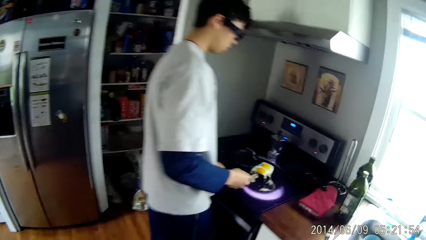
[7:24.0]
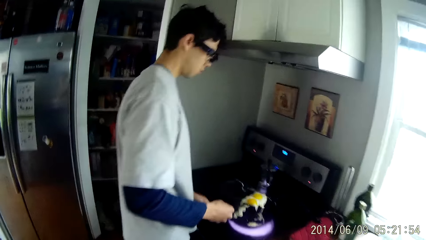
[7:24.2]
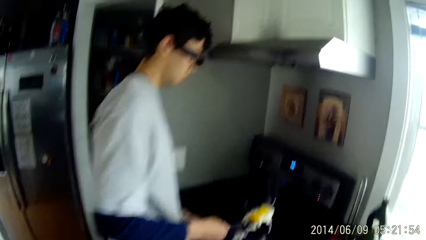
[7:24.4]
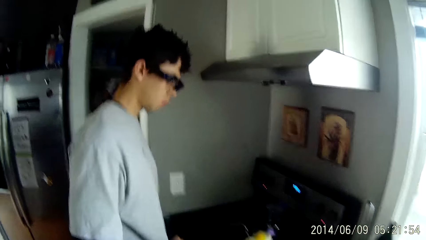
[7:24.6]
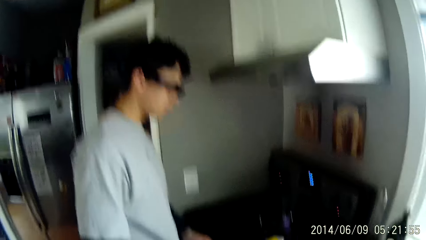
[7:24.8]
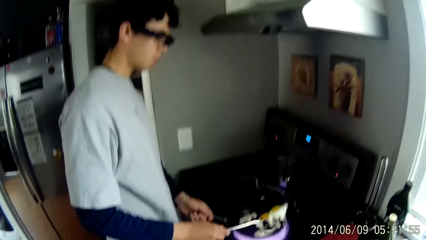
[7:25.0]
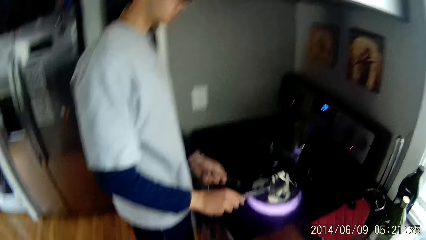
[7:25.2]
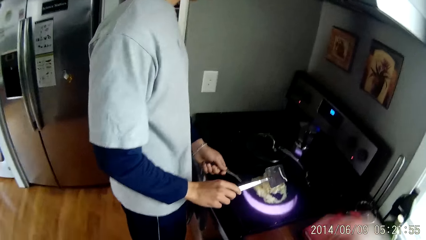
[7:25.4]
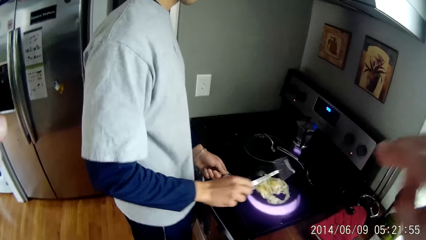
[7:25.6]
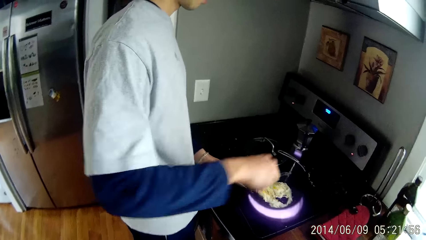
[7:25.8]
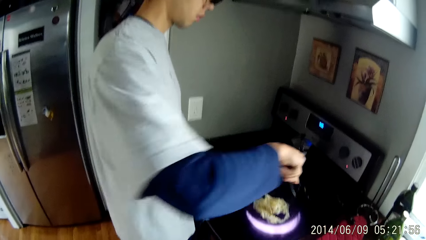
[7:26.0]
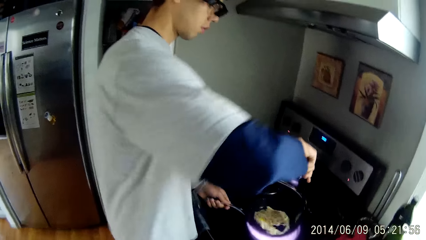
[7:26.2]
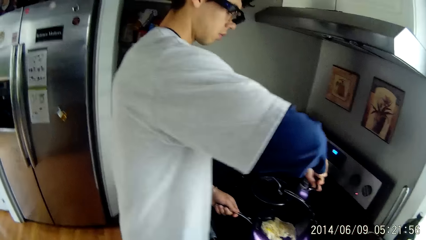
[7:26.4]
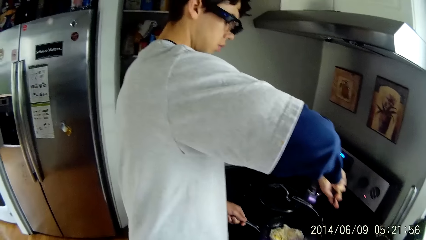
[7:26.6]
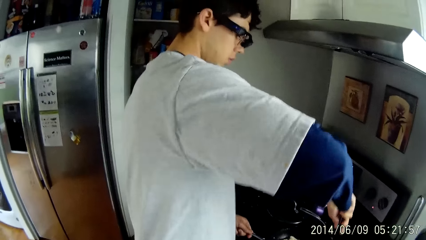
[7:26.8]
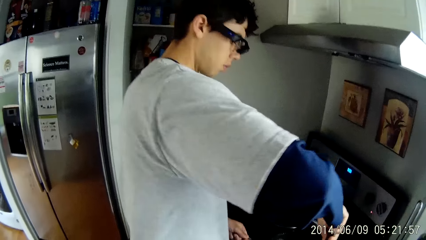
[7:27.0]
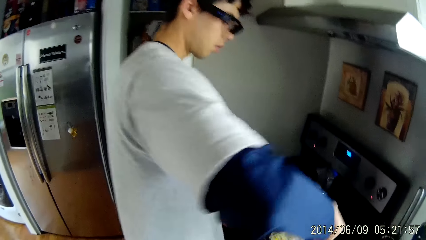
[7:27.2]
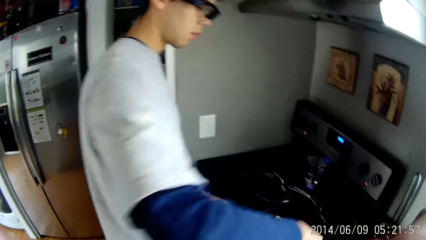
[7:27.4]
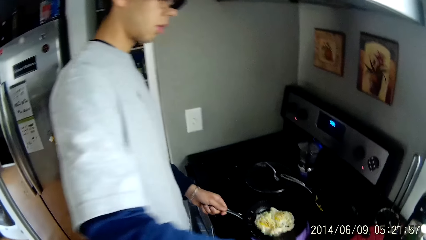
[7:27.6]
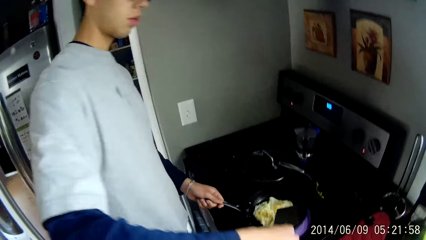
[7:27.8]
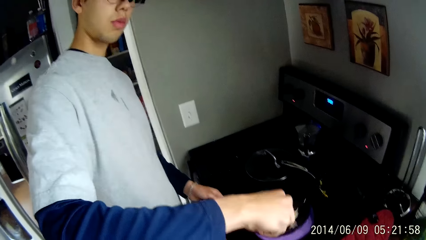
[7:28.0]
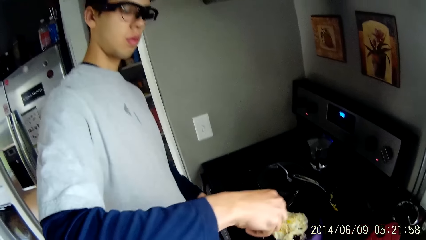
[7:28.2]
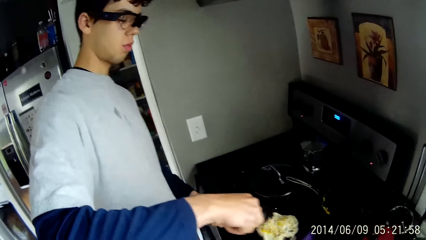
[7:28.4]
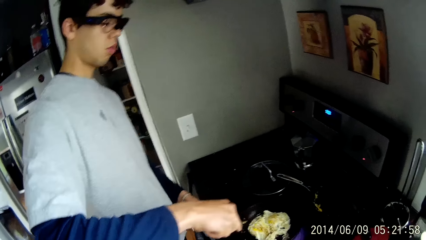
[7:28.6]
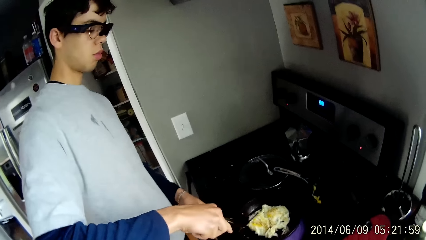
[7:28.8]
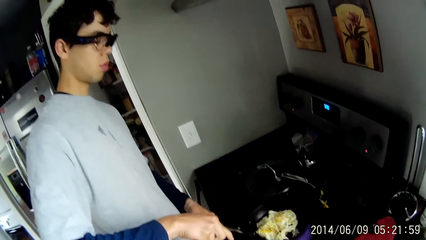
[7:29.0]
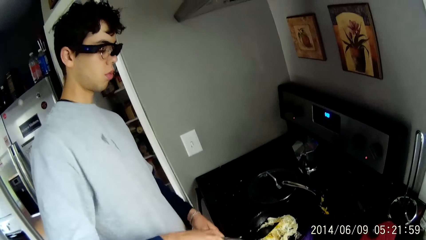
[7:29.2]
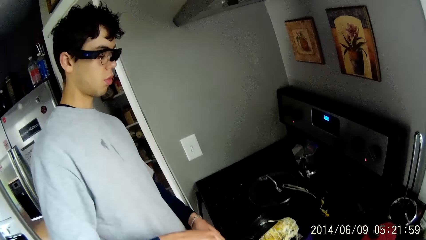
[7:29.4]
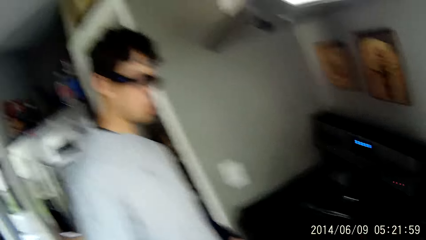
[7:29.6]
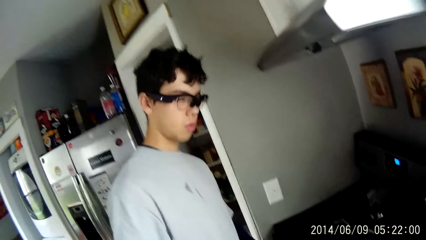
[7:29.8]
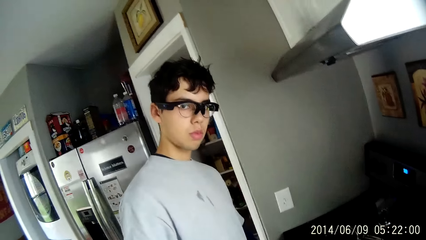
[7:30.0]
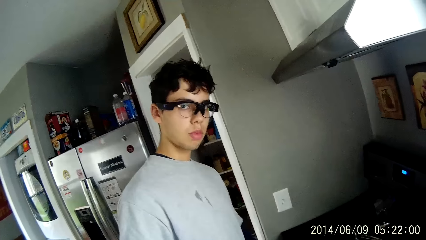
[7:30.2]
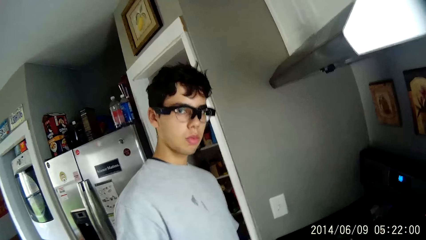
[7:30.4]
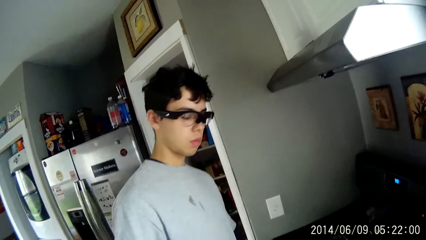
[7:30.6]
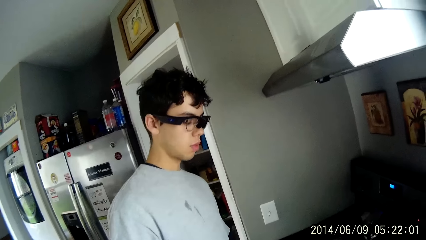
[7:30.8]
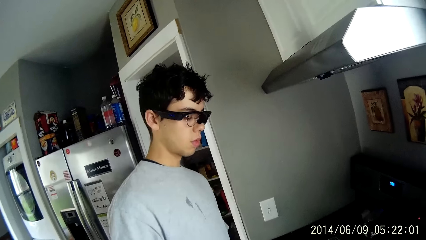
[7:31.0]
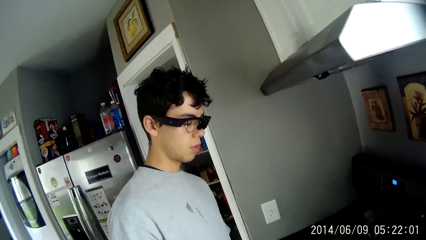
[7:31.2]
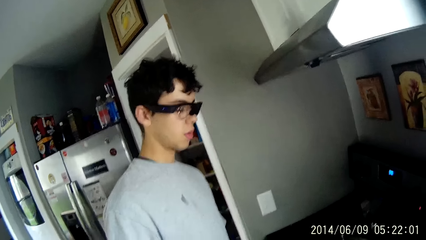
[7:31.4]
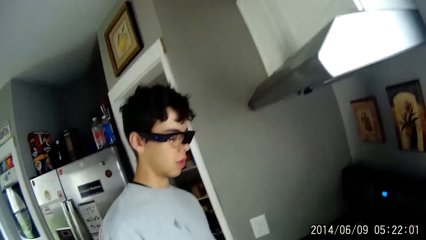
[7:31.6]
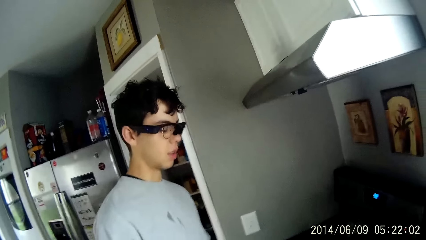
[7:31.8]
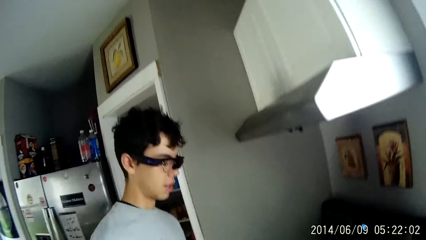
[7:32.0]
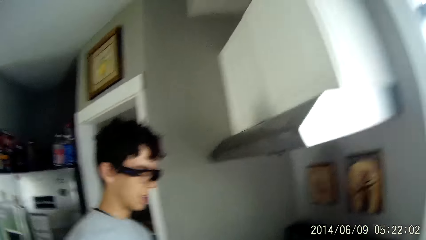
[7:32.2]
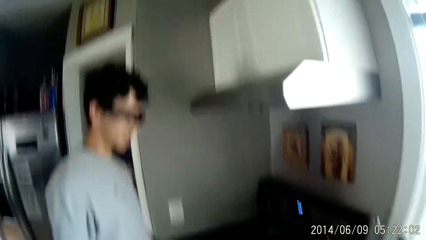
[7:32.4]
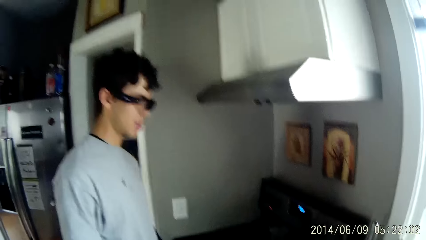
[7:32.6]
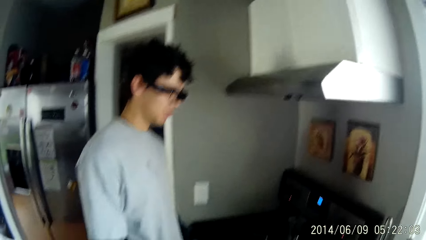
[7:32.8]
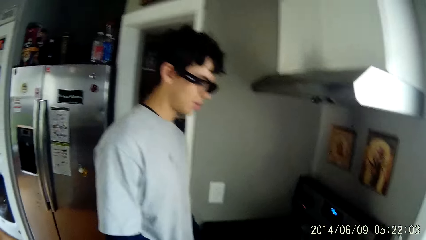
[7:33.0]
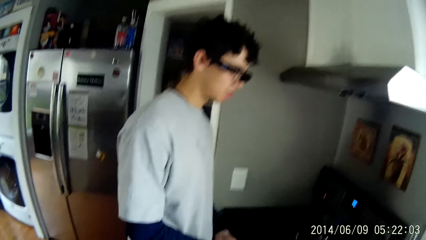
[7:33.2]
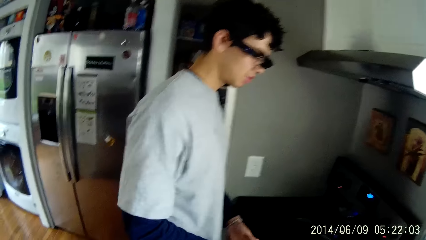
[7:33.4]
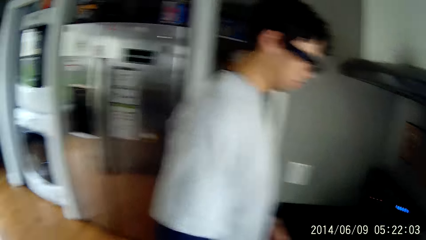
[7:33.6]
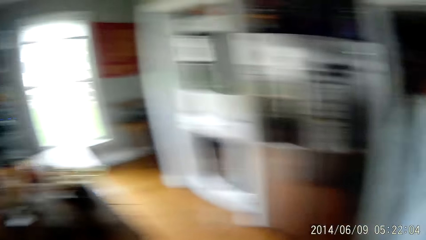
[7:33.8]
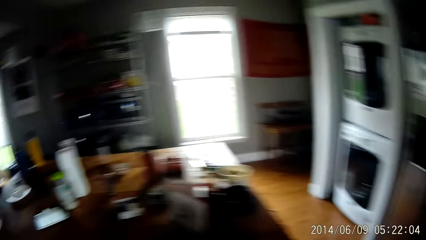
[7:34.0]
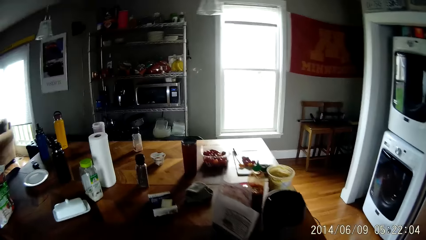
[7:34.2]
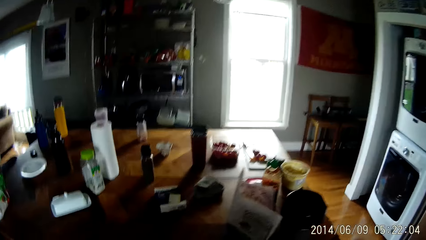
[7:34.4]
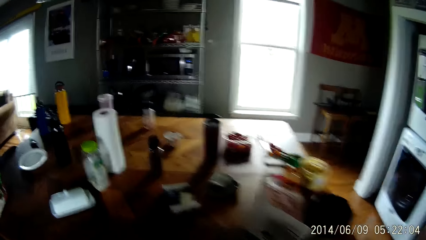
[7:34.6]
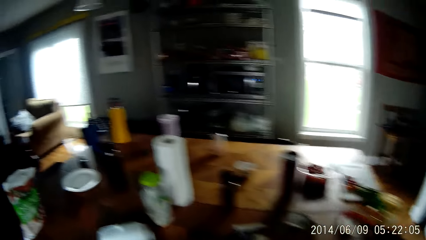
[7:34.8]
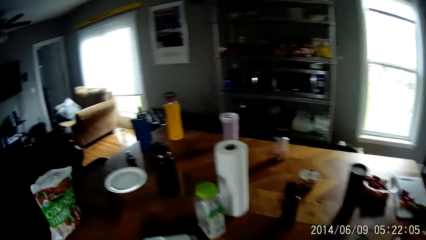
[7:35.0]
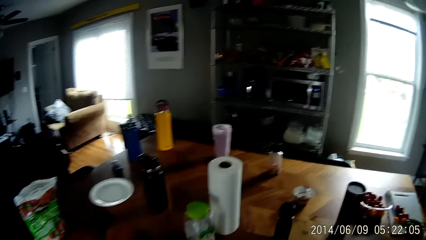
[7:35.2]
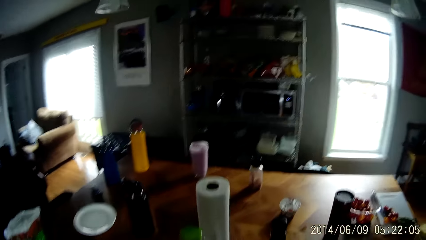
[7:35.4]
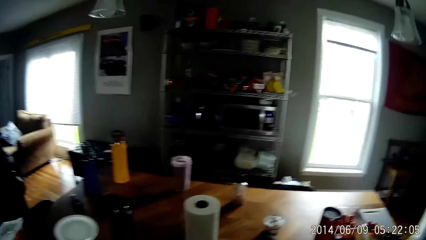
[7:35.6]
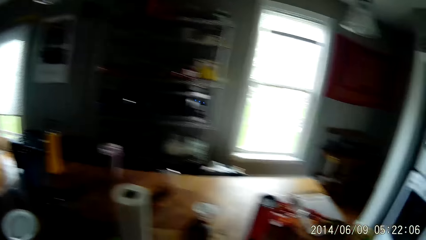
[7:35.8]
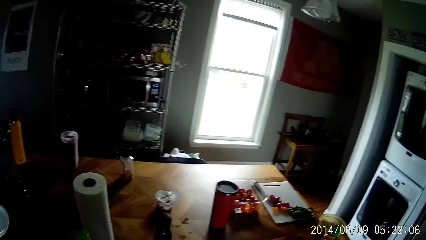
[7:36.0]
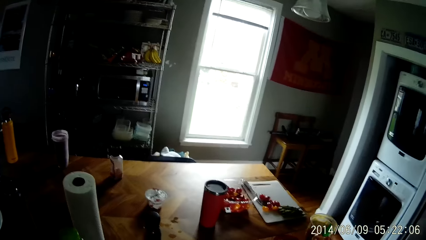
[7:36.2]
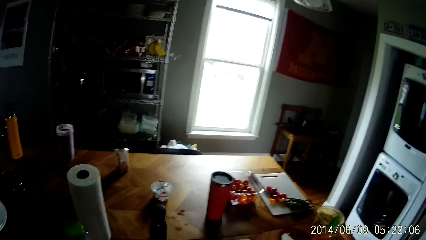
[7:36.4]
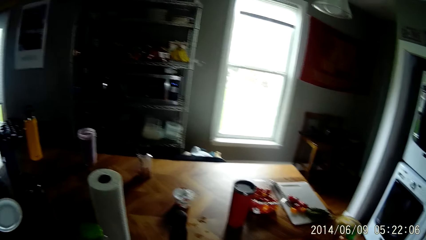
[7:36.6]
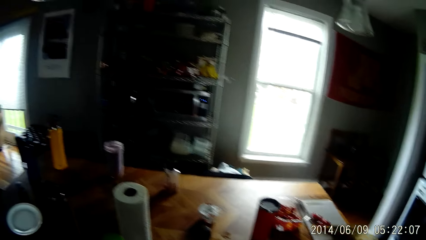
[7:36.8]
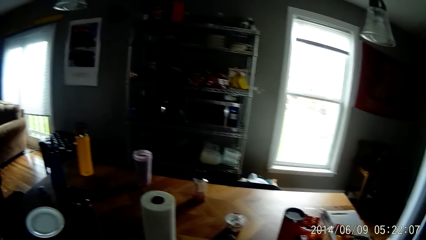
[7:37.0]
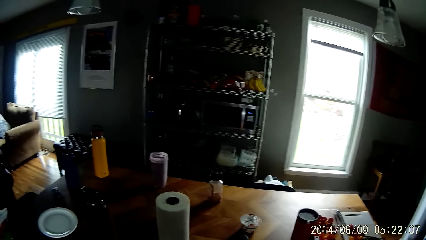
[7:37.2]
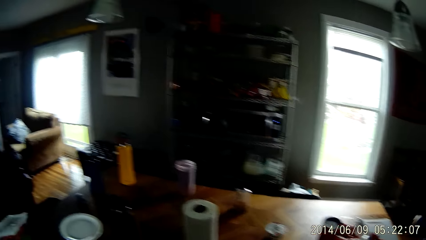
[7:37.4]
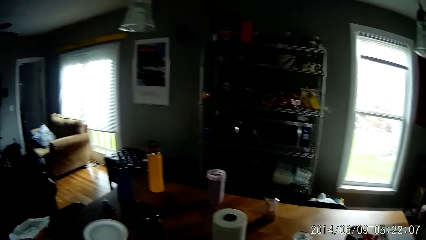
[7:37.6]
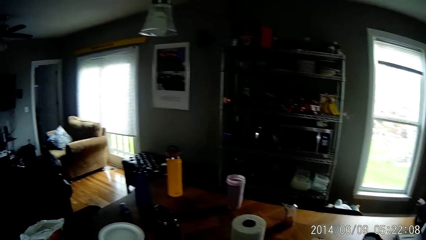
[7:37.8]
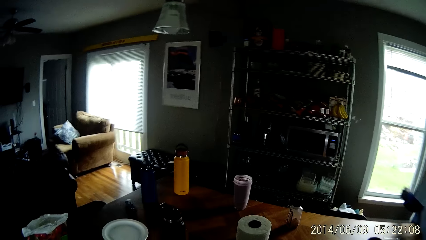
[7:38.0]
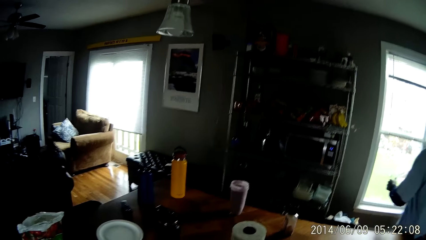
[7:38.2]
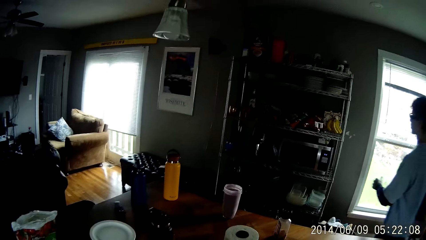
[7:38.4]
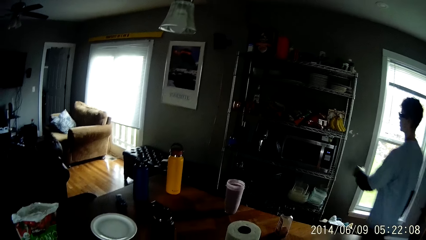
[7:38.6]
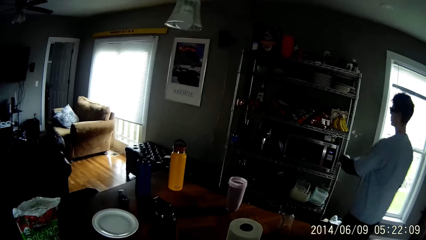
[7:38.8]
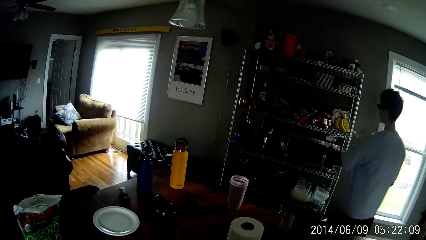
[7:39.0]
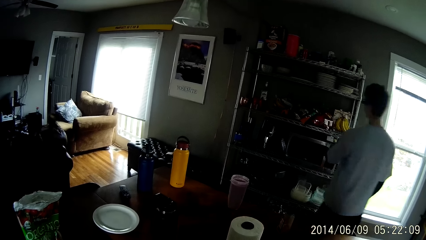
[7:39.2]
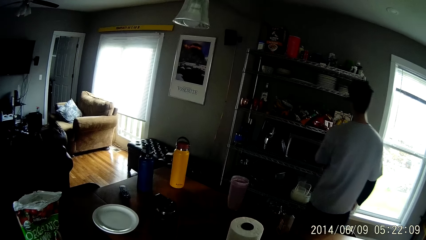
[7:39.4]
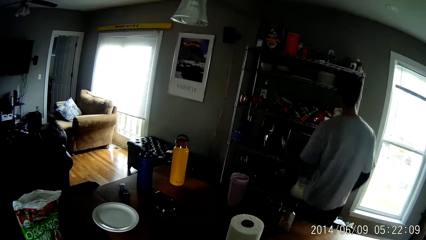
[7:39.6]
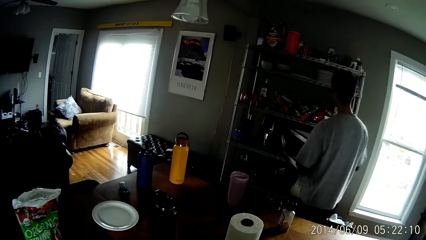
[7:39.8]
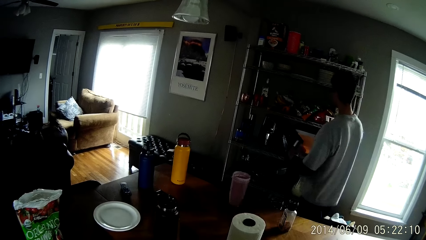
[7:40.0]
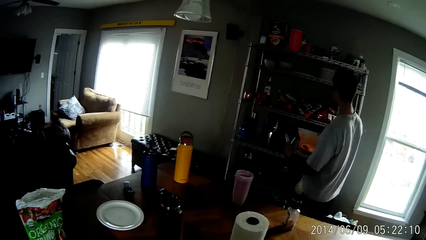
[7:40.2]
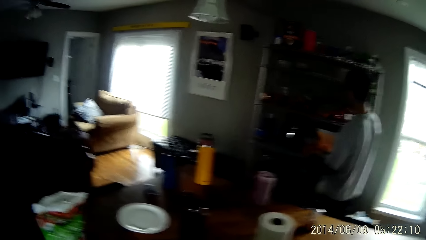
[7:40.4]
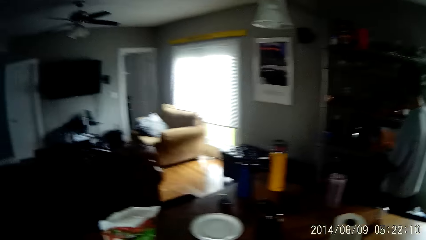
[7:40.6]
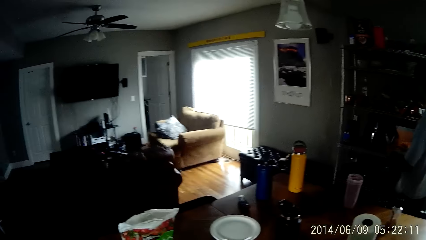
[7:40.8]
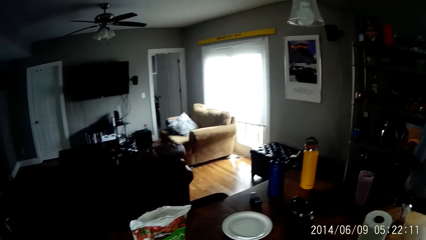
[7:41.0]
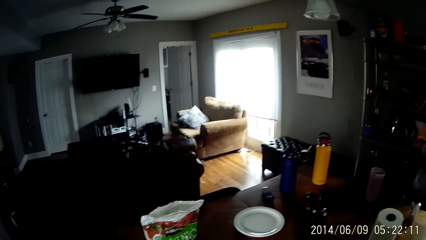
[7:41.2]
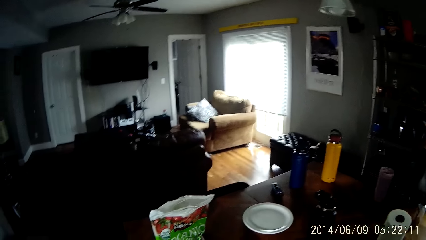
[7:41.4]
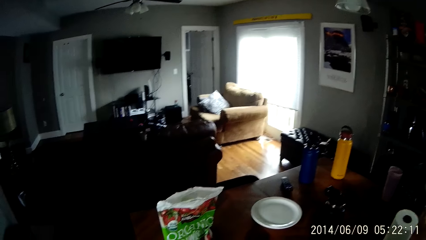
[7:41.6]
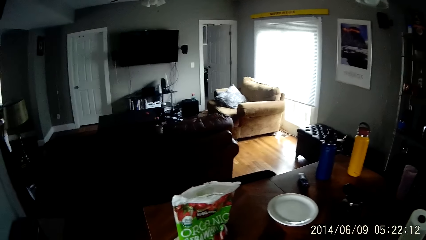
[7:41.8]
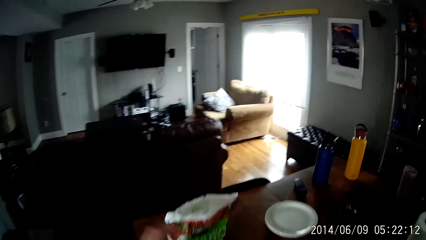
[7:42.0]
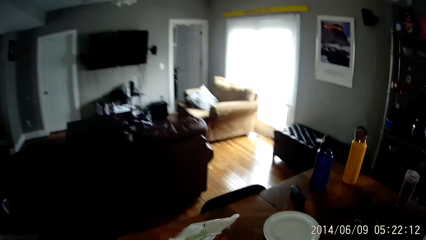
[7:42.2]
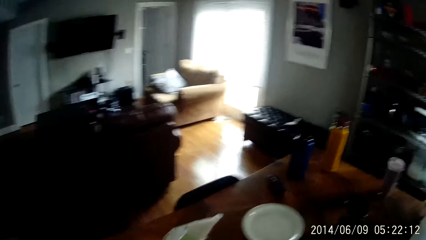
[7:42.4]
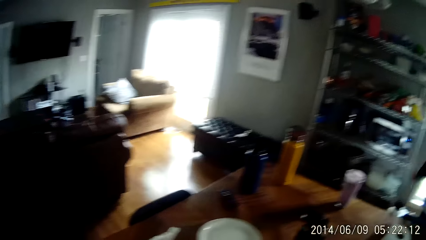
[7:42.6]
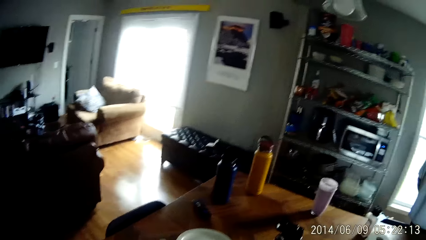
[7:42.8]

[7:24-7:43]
A man stirs a frying egg on a gas cooker with a cooking spatula in his right hand. The camera wearer interacts with the man. The man opens a microwave on a storage rack.
